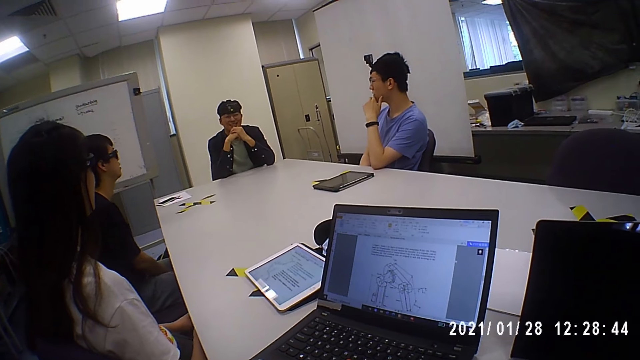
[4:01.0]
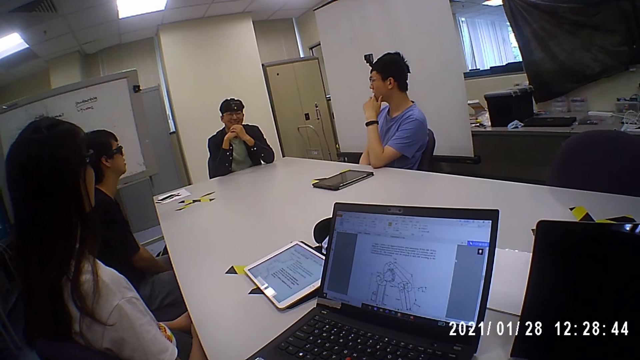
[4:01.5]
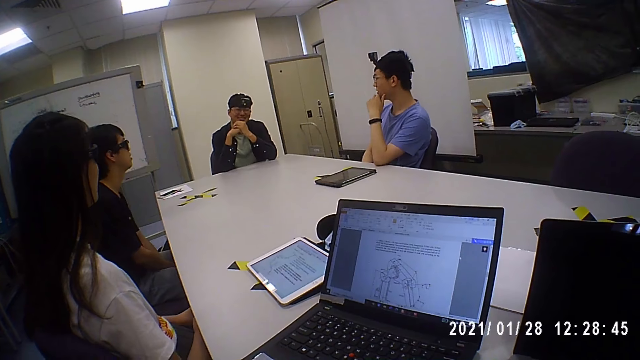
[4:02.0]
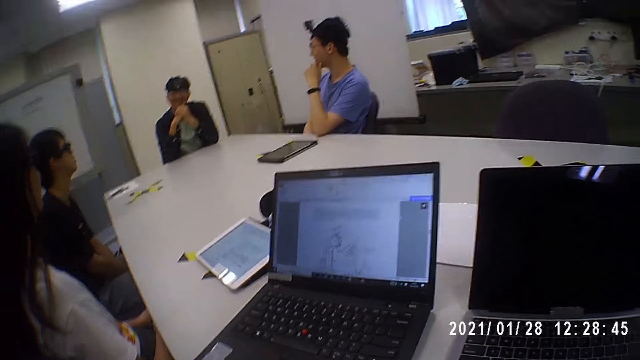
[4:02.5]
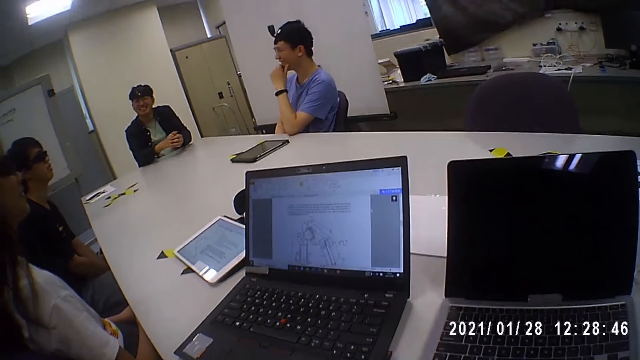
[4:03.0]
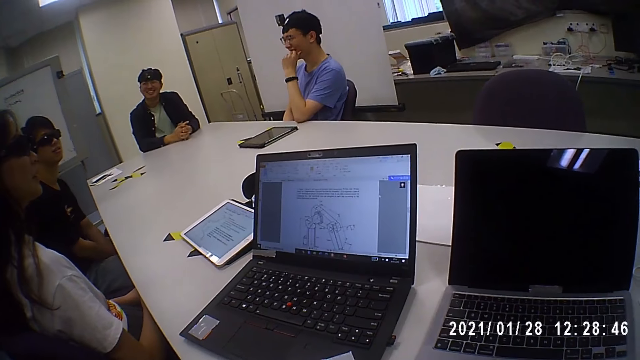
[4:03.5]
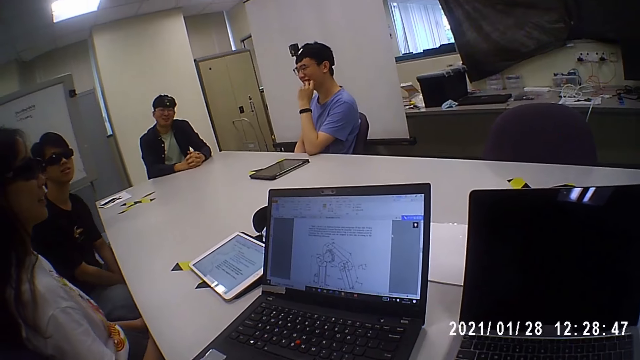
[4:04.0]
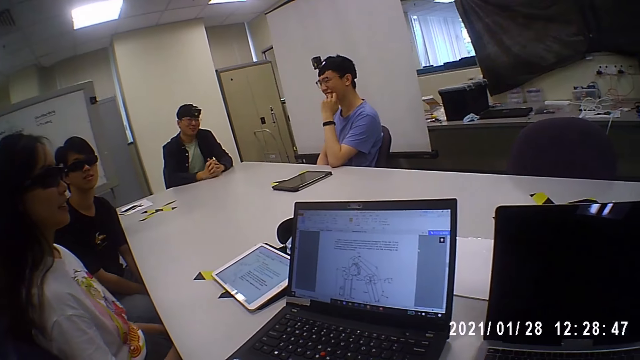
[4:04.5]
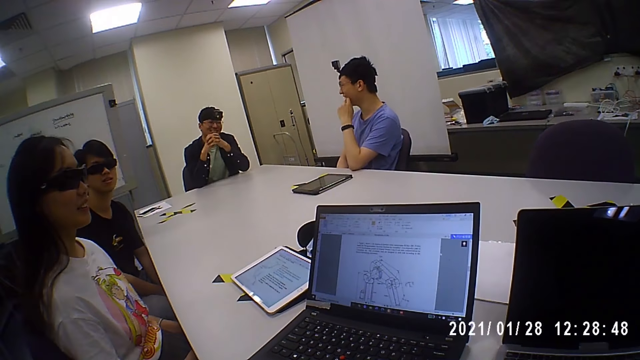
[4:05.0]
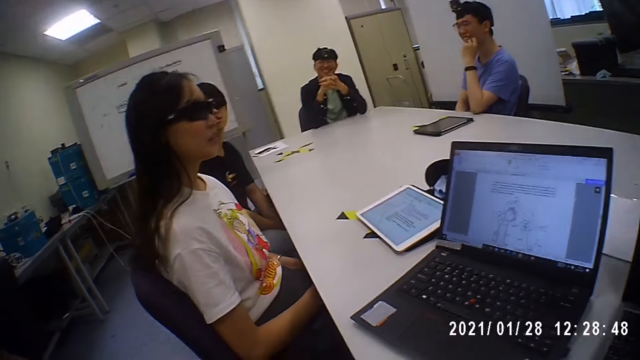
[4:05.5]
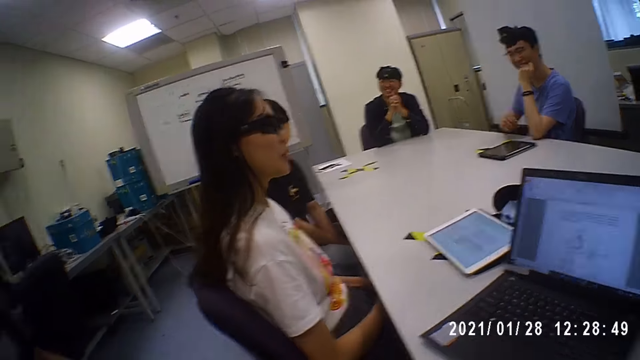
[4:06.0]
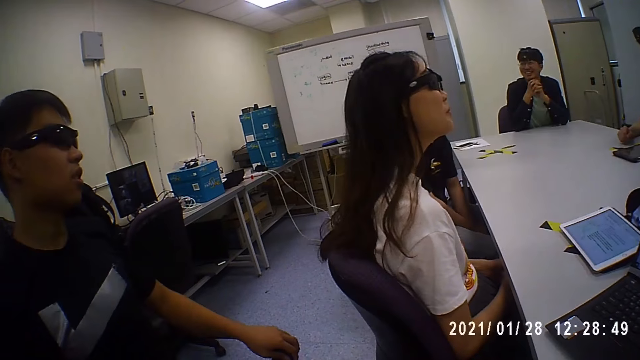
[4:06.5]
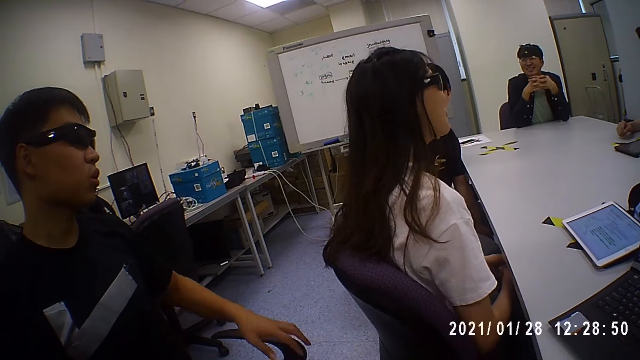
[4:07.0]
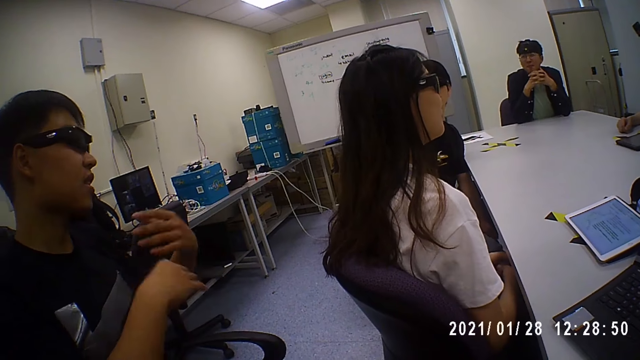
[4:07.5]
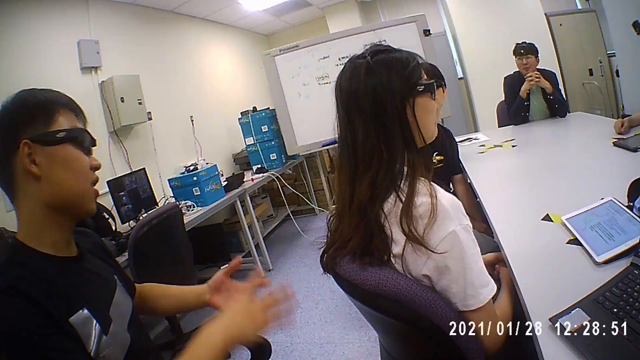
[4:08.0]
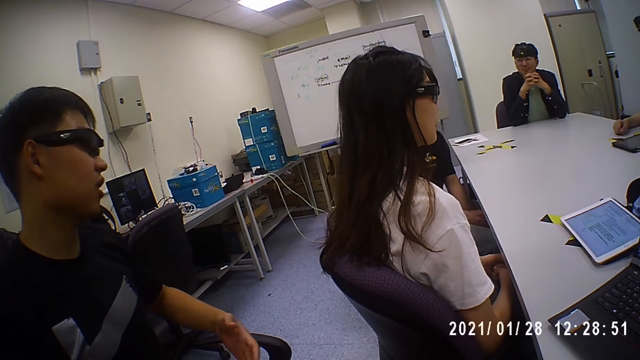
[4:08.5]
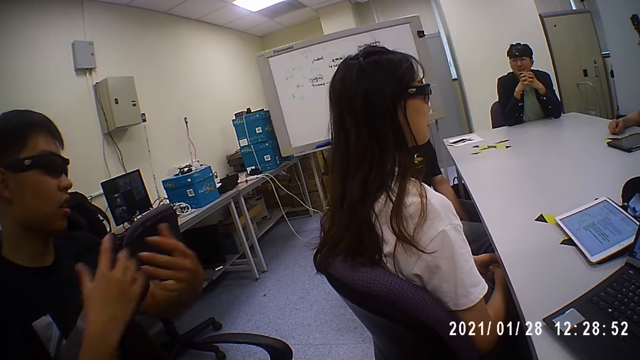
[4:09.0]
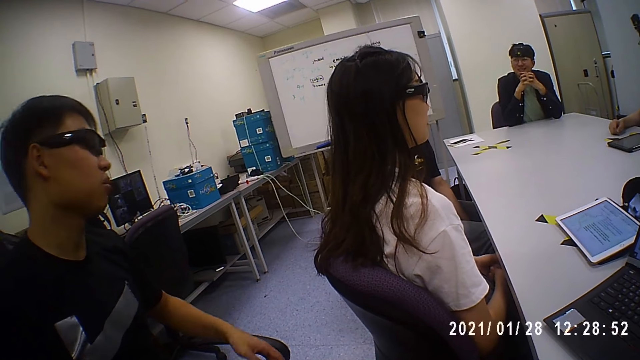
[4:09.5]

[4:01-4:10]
The camera wearer talks. A man interacts with the group of people. The man talks to another man. The camera wearer looks at the first man.

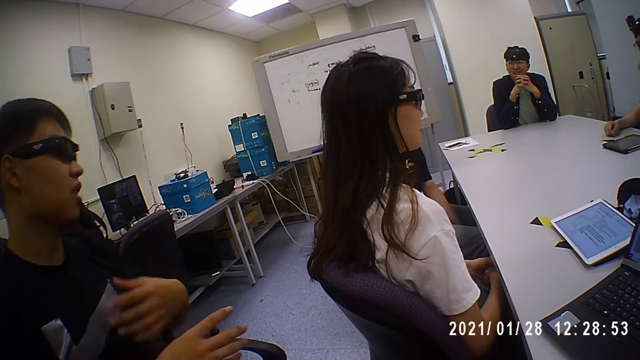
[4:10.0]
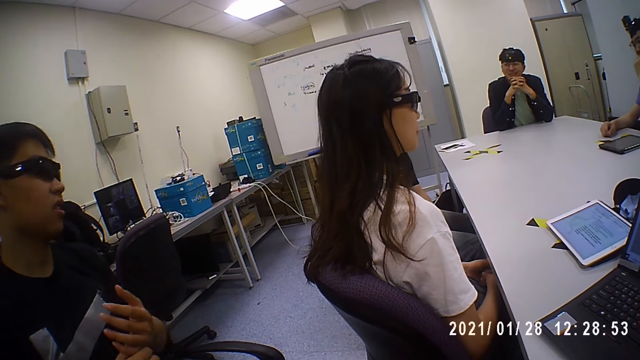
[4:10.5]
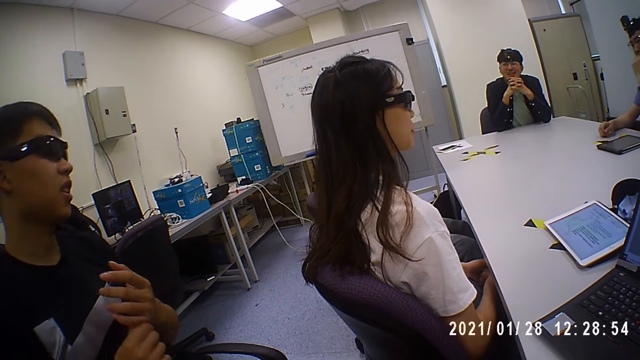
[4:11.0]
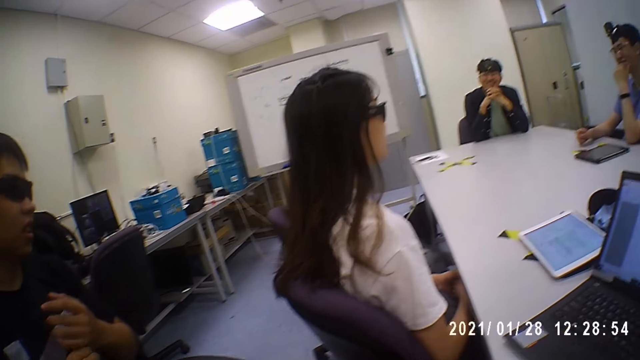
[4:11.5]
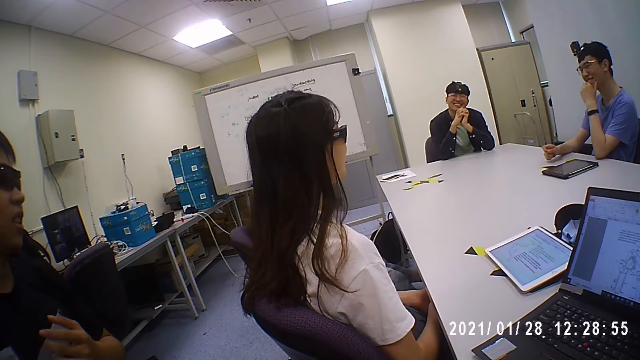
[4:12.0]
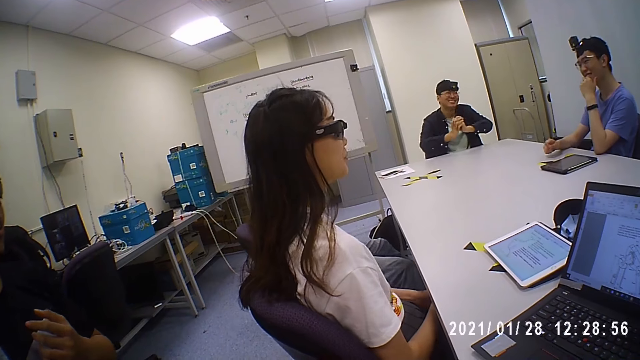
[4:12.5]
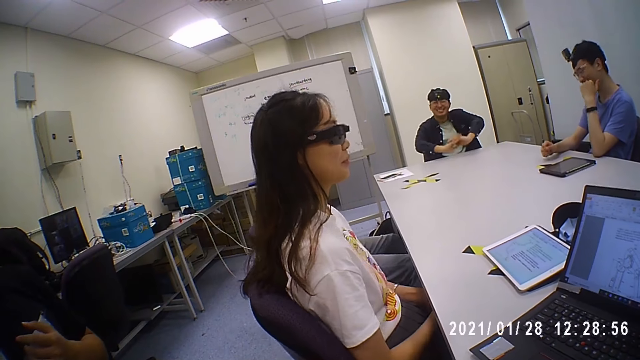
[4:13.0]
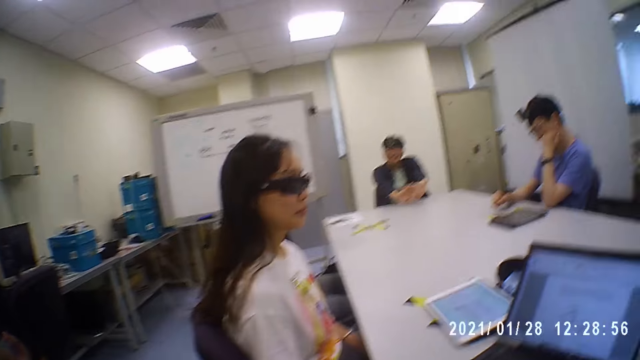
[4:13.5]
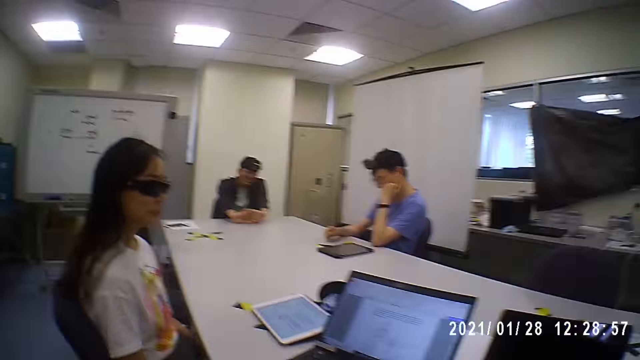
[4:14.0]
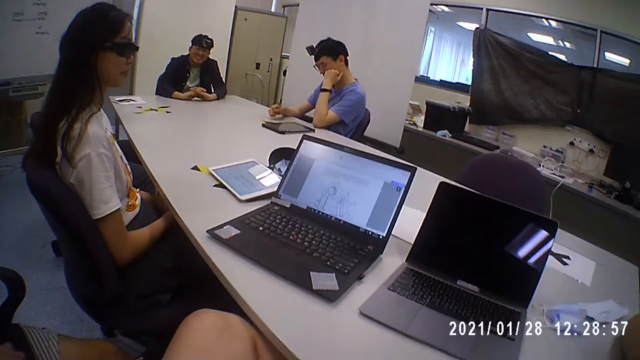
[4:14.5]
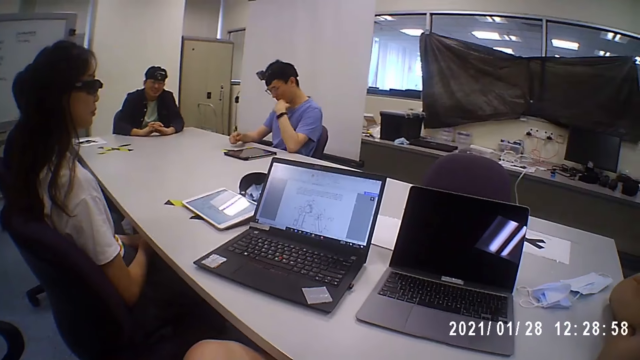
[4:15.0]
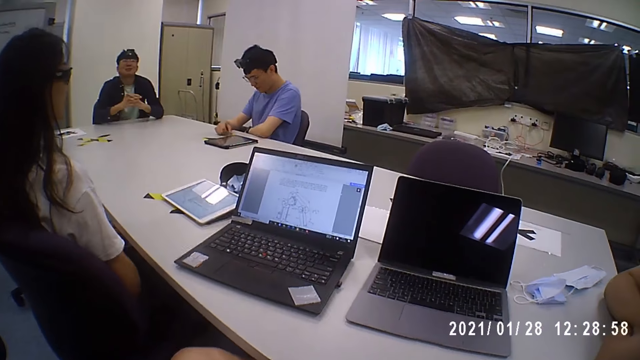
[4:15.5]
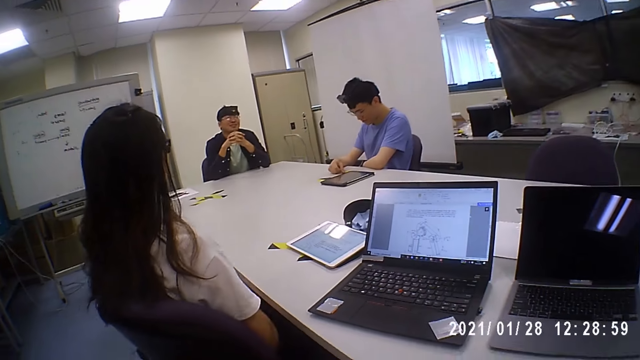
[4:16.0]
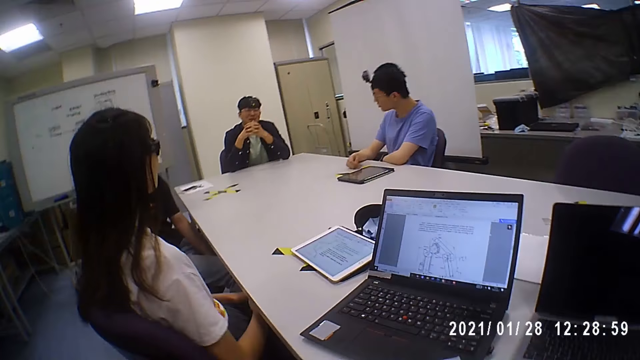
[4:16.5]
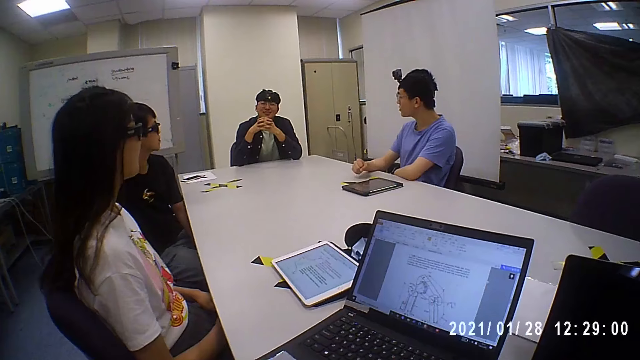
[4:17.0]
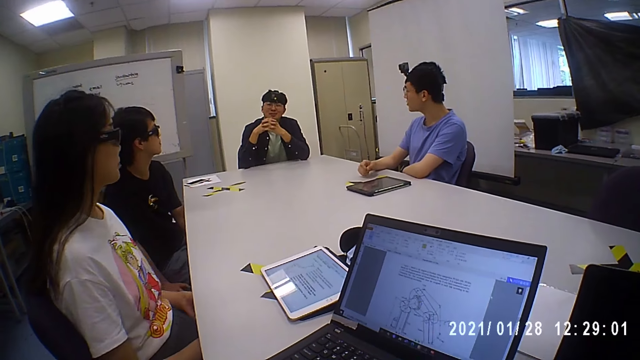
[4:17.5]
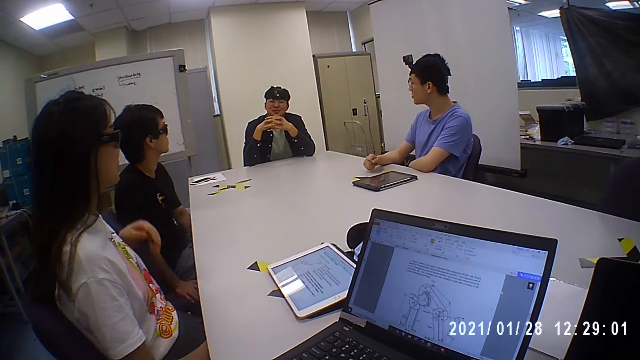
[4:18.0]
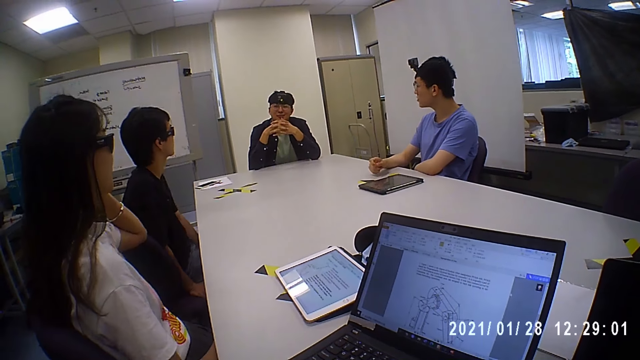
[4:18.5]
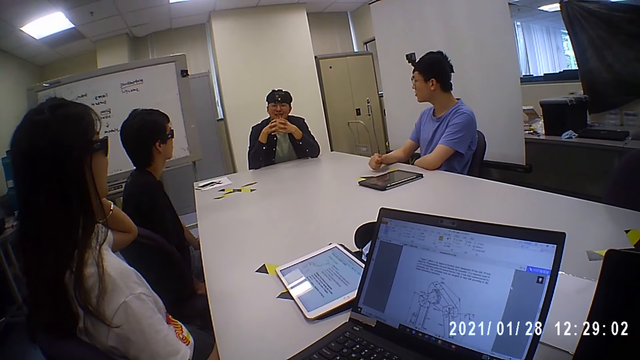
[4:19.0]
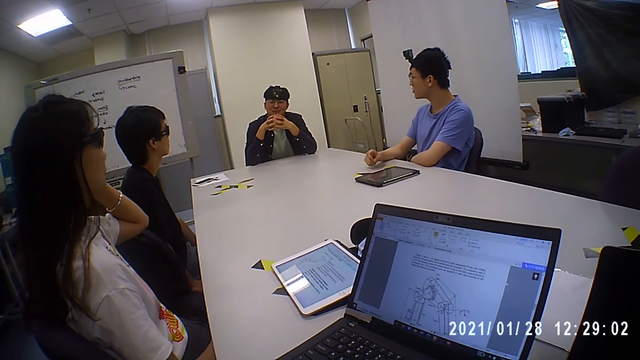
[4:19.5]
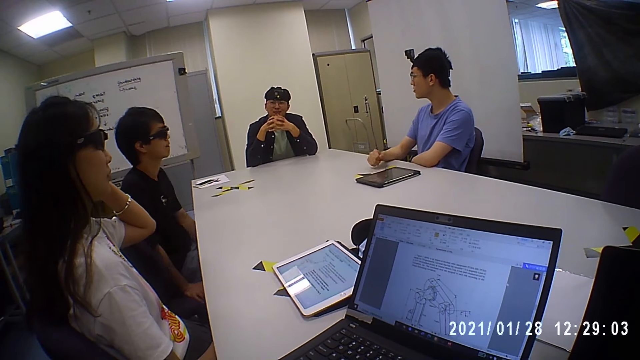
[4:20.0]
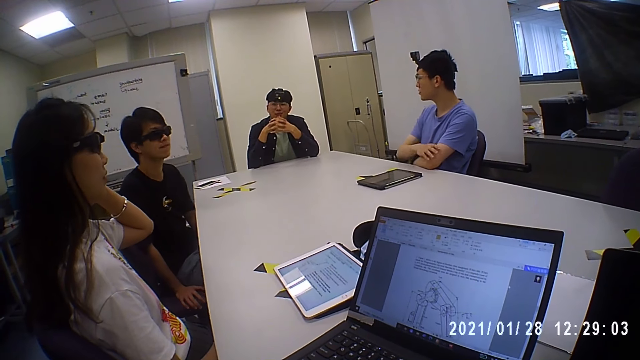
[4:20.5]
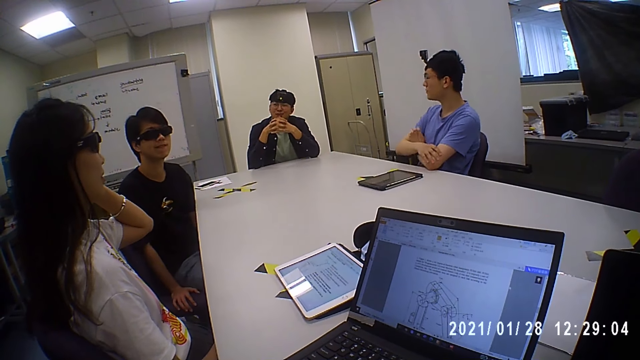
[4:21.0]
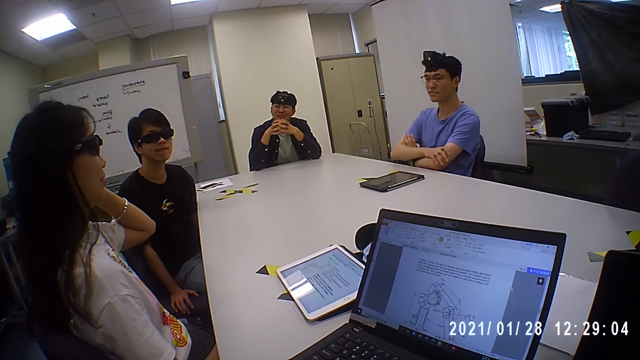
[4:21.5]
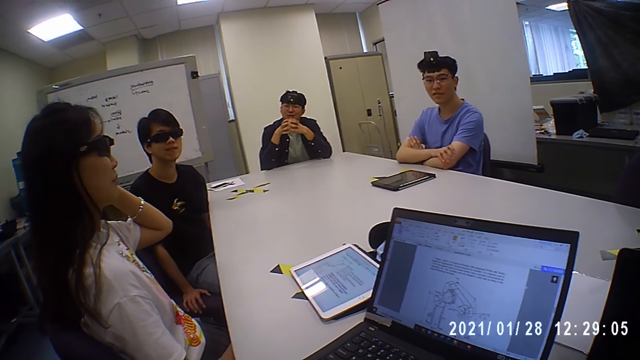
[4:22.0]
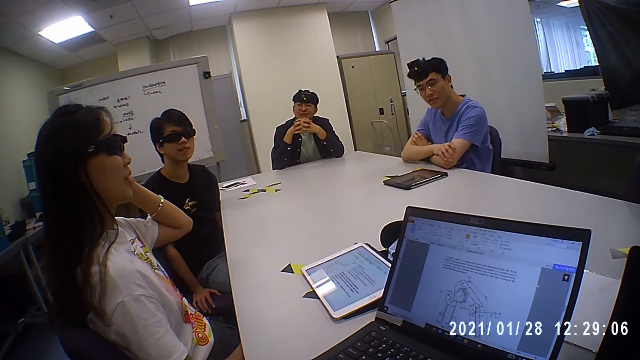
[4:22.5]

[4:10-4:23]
A man laughs. The man interacts with the group of people and talks to the camera wearer. A woman adjusts the pair of eyeglasses on her face with her left hand.
